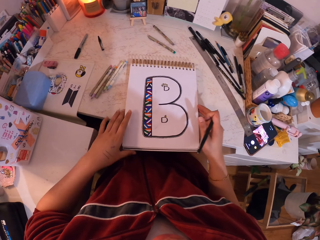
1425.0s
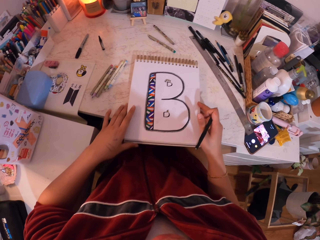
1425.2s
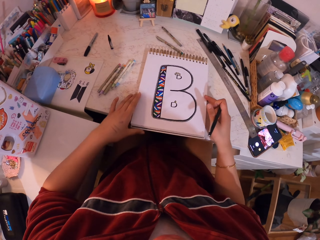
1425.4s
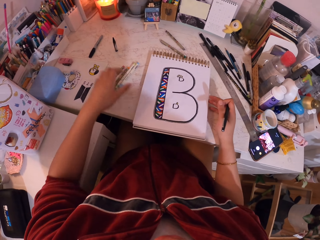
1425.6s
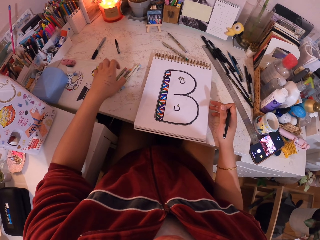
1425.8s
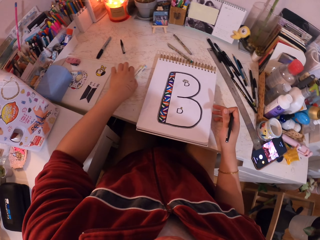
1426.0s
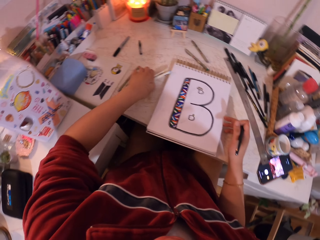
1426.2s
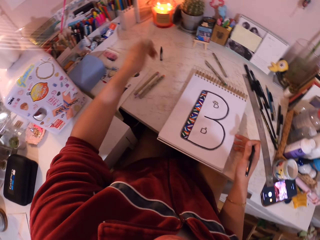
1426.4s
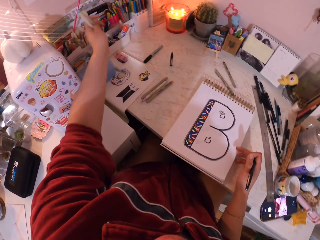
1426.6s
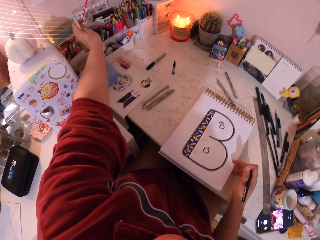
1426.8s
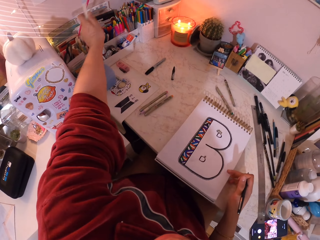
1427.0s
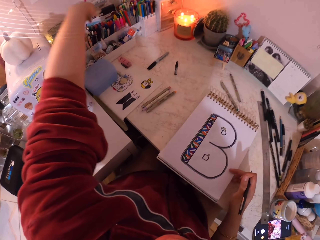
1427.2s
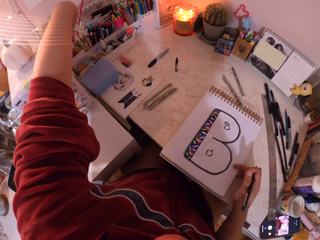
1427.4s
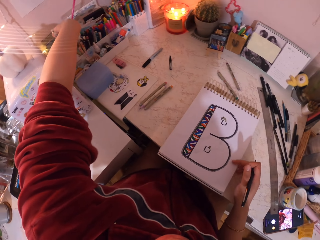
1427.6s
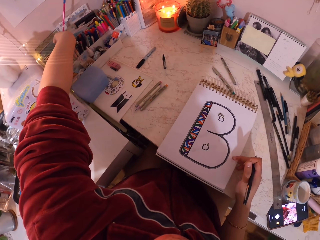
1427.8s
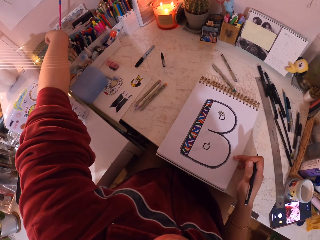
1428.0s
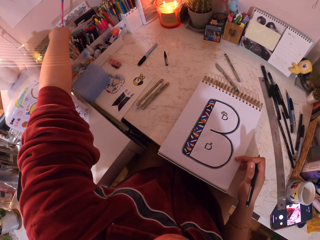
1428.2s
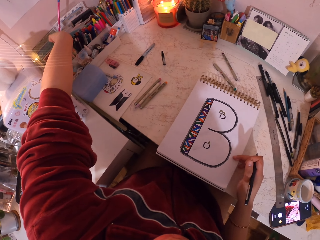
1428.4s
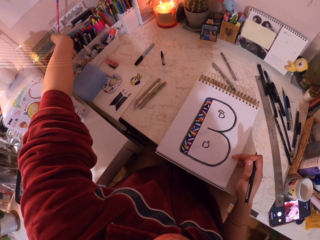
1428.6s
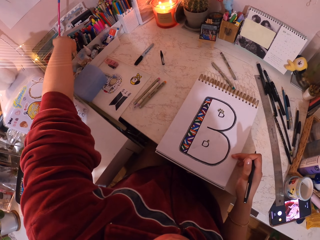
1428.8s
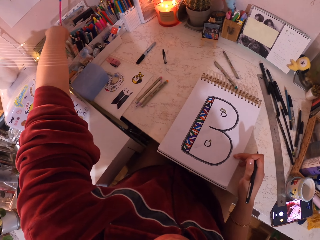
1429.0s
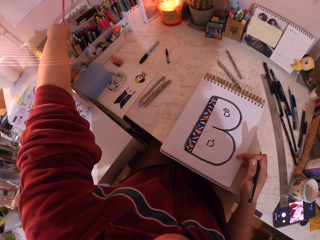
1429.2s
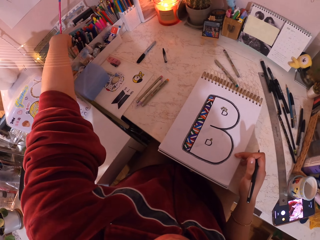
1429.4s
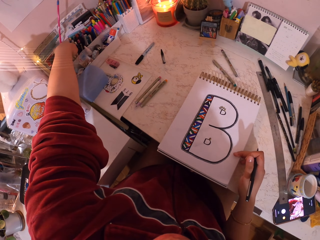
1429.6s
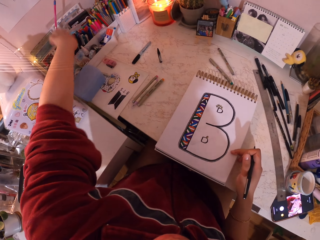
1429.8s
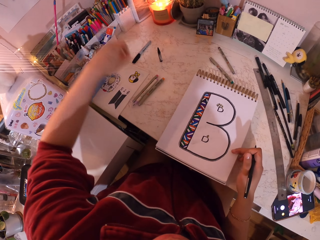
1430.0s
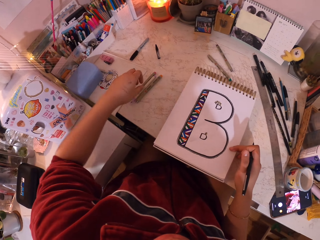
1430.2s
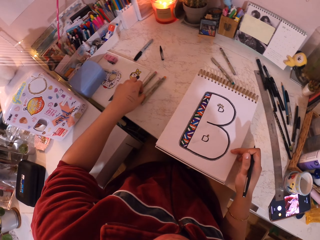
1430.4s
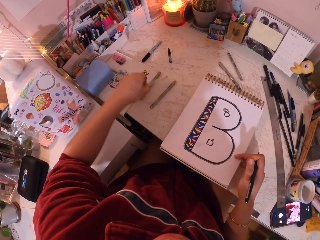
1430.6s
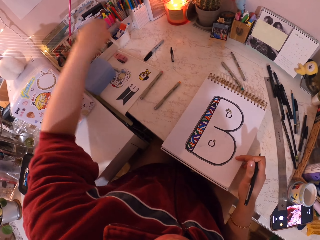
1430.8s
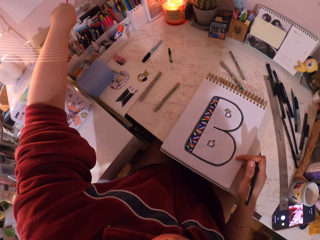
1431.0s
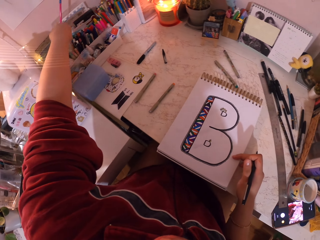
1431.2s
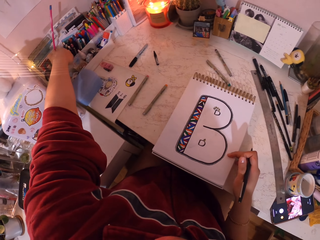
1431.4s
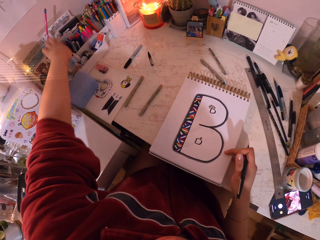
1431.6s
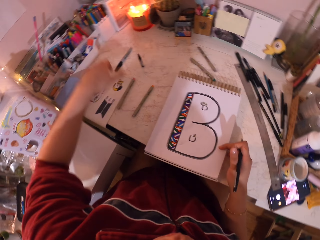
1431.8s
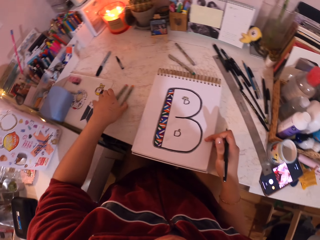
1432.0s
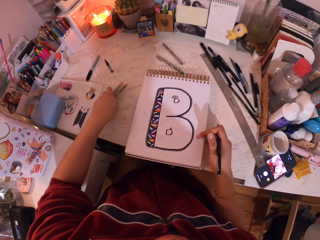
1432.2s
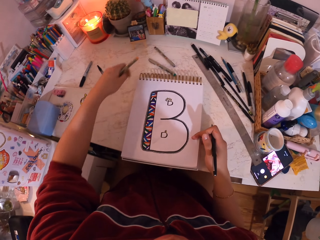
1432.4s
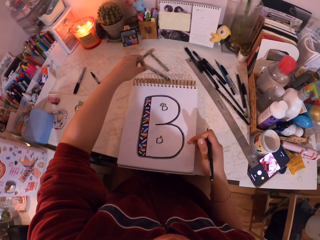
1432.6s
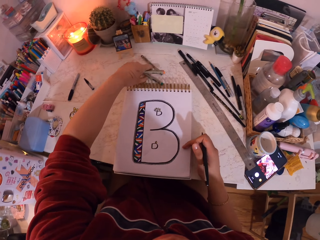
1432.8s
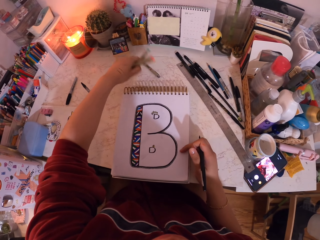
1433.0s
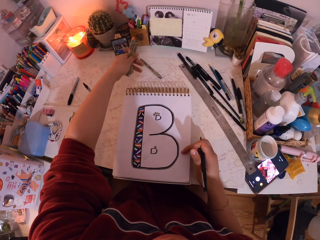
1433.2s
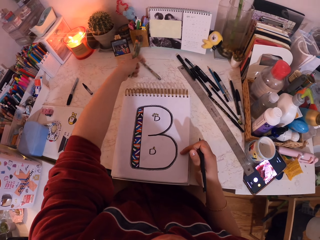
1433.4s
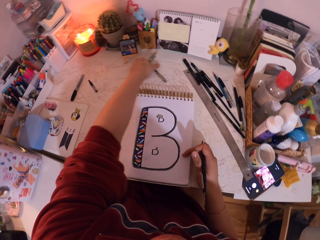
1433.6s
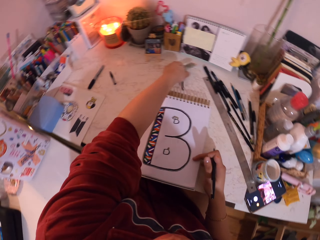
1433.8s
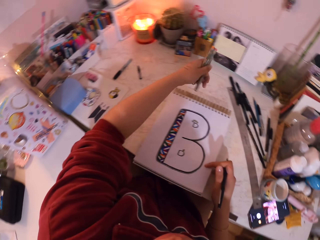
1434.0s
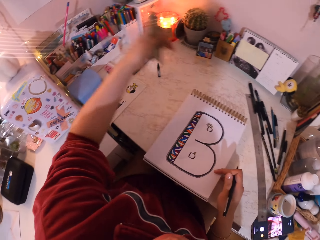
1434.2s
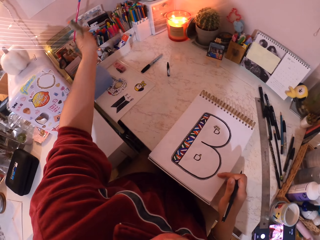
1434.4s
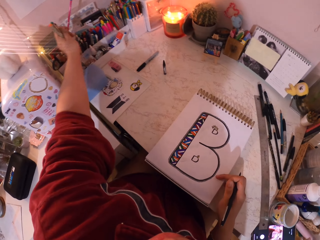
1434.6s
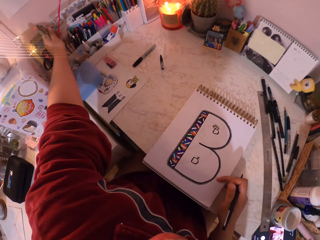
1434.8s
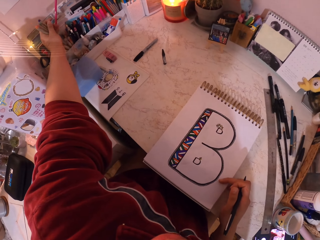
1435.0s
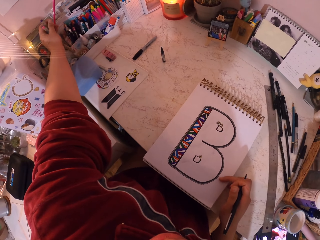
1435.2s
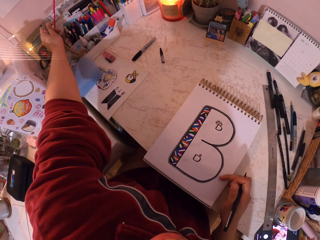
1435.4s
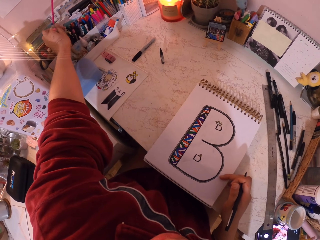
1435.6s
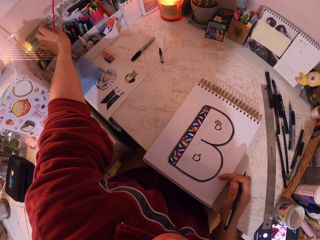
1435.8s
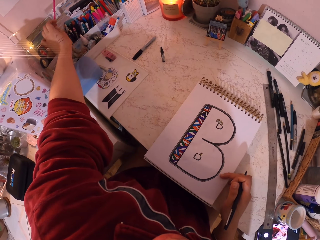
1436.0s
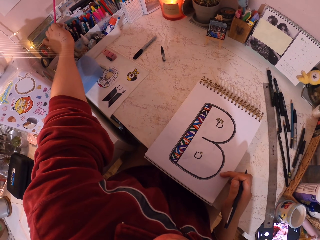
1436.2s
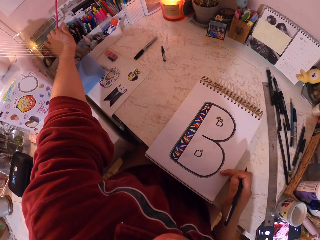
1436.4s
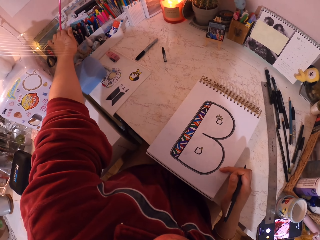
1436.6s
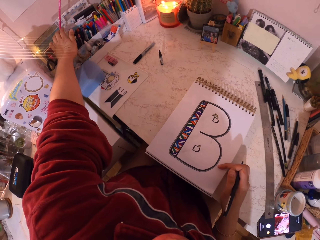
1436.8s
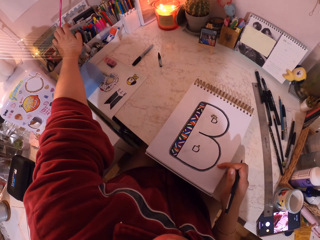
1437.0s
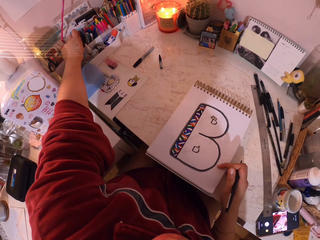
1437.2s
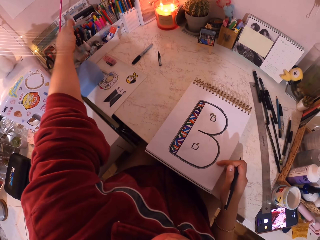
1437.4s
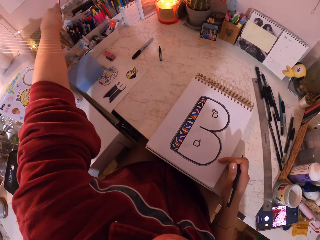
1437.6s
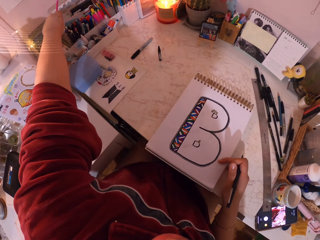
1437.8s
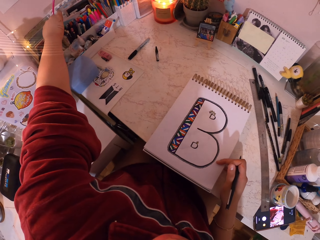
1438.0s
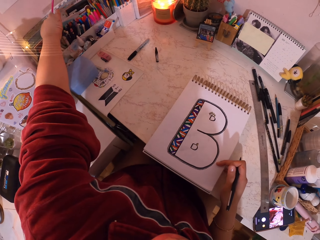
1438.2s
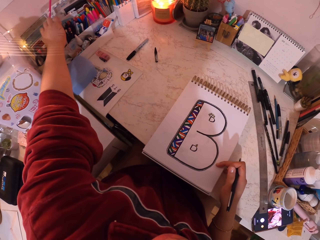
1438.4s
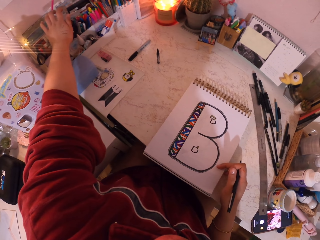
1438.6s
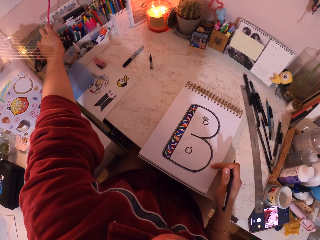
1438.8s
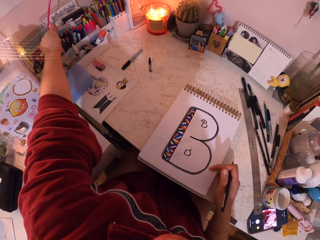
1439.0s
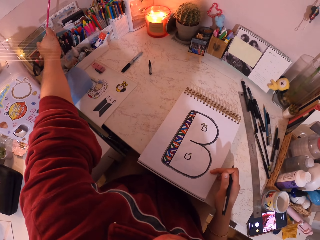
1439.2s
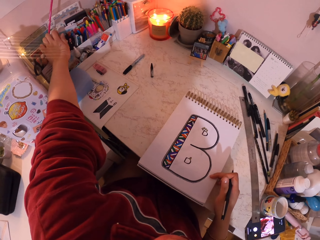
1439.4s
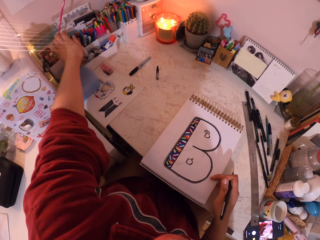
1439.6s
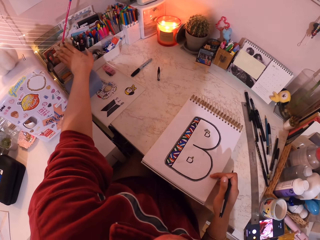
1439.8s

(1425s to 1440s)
The camera wearer picks the pens from the table. They move the hands towards the pens container. They put the pen in the pen container. They remove the hands from the container. They pick a pen on the table, move the pen towards the pens container, and drop the pen in the container. They move the hand. They pick the pens from the table. They move the hand around the table. They pick a pen on the table. They pick a pen on the table again. They move the hands towards the pen container. They drop the pens in the container.

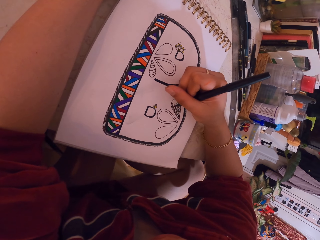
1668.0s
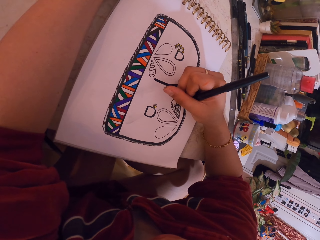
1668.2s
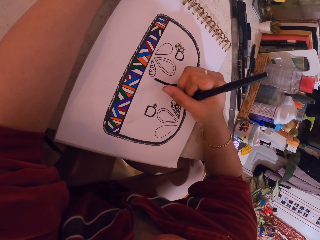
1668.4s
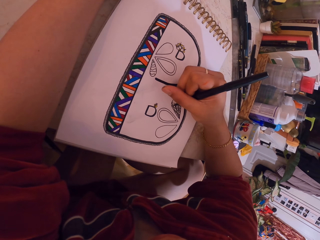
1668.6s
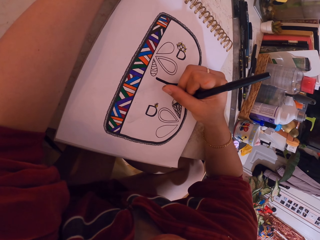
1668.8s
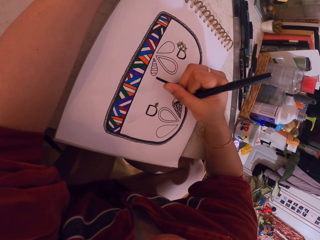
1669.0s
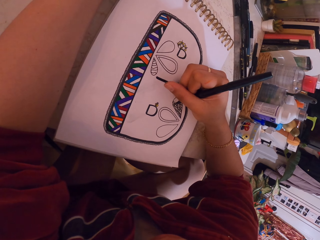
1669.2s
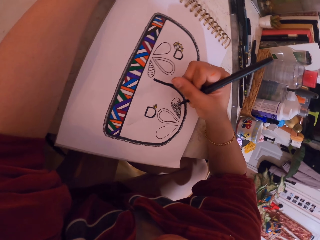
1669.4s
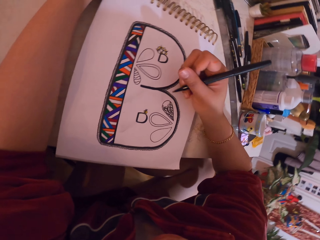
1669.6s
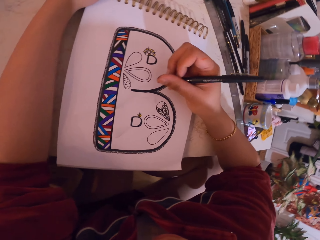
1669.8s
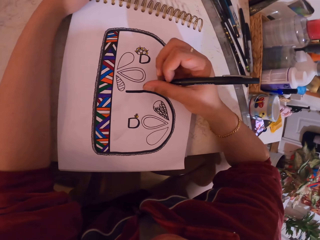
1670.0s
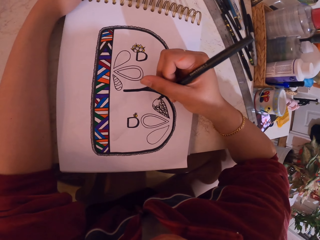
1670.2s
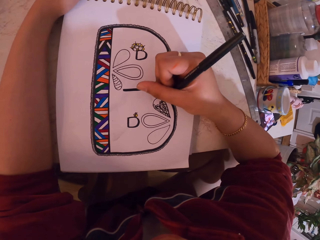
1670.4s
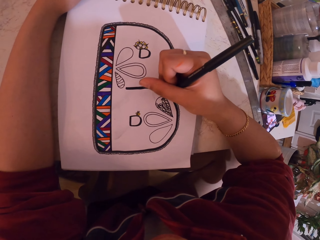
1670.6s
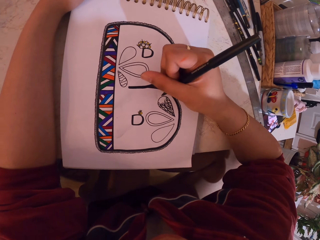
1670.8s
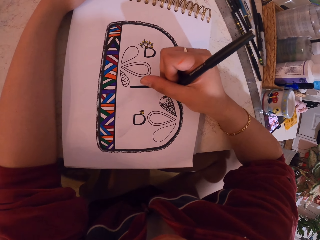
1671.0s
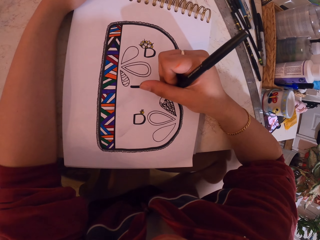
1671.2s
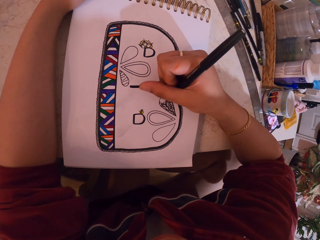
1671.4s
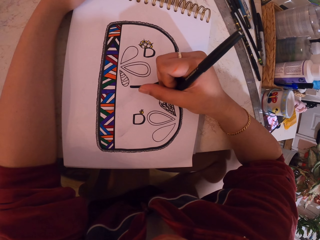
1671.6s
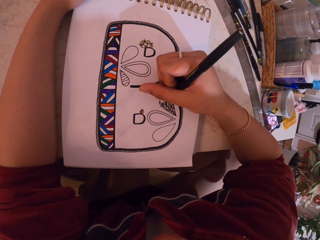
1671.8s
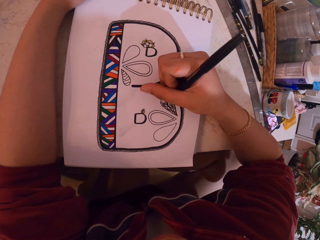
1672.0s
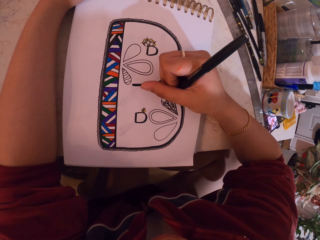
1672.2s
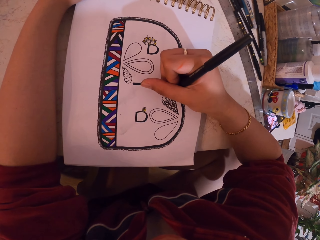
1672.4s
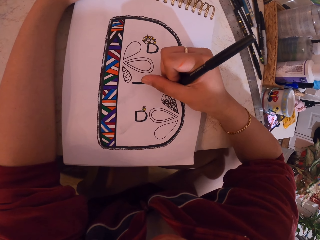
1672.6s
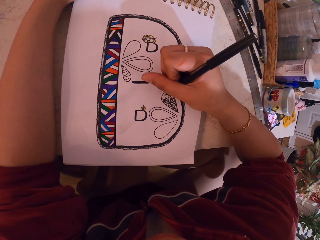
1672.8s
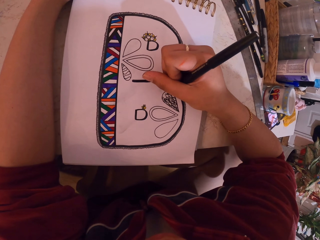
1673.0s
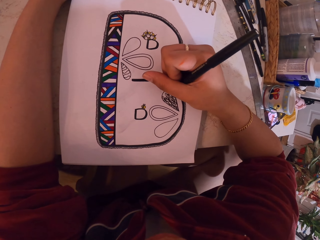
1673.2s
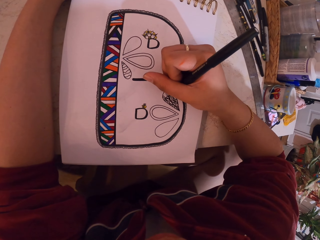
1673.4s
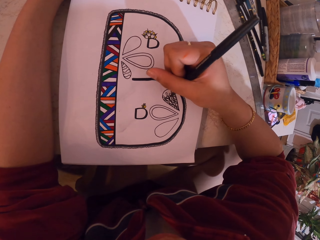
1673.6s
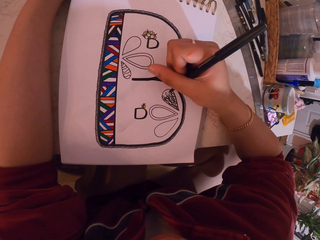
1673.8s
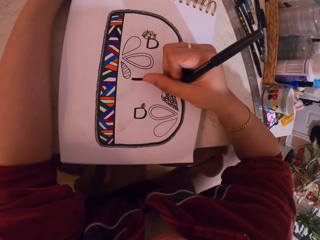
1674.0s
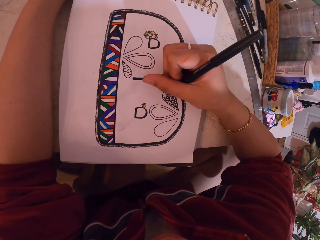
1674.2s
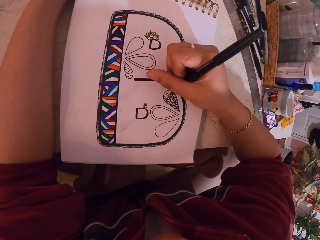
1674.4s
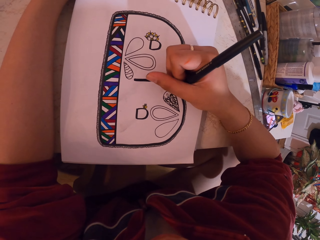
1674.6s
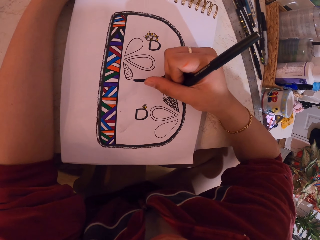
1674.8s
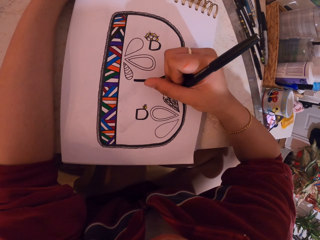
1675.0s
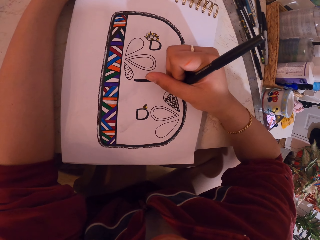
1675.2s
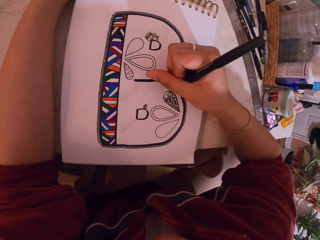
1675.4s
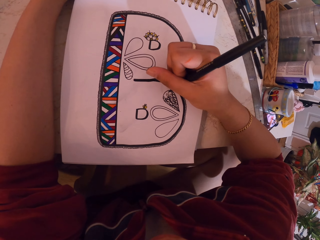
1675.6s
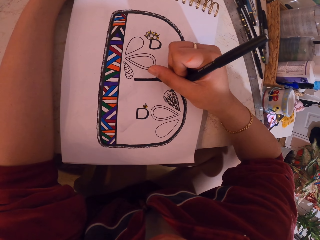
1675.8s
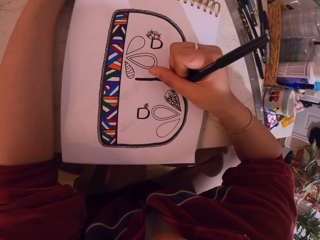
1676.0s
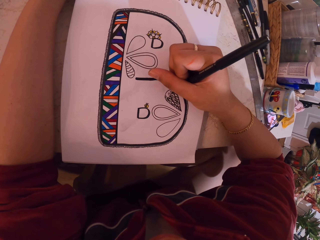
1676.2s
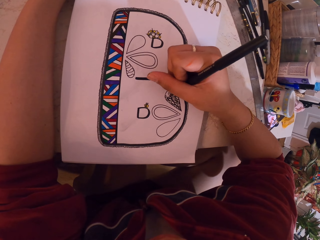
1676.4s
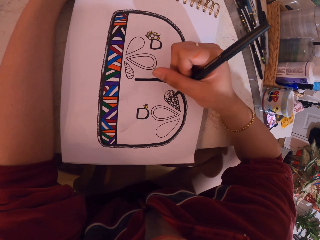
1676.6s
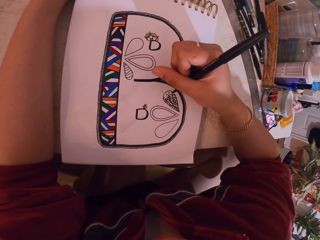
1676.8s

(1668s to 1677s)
The camera wearer moves the hand. They draw with the pen.
